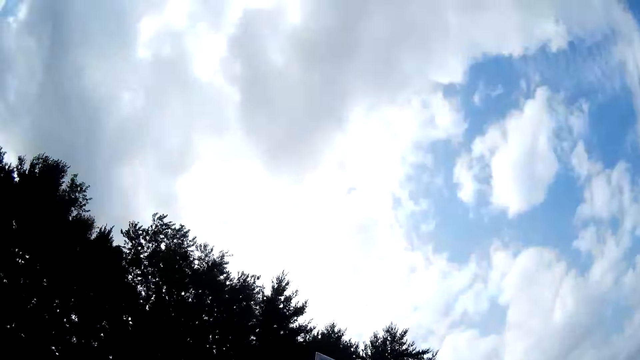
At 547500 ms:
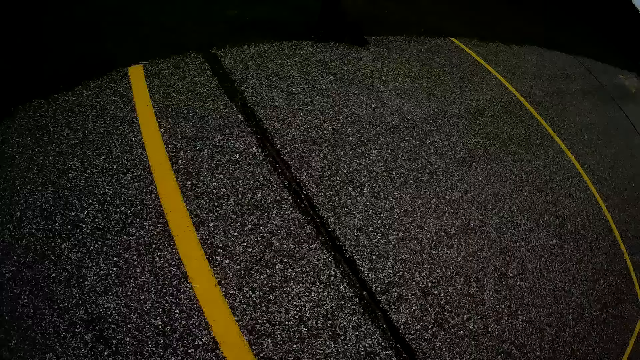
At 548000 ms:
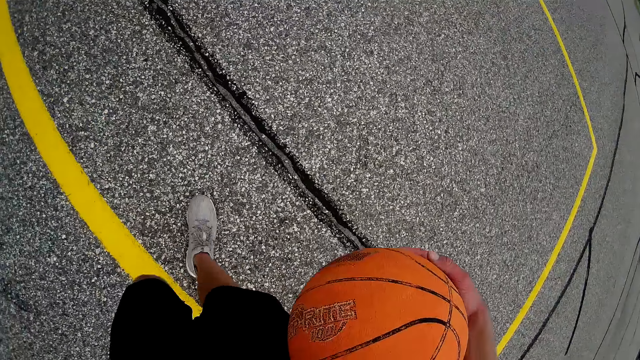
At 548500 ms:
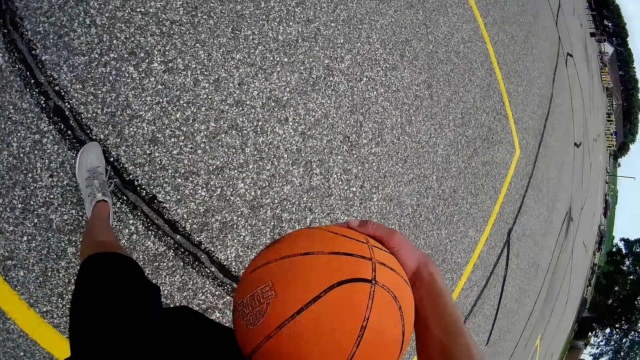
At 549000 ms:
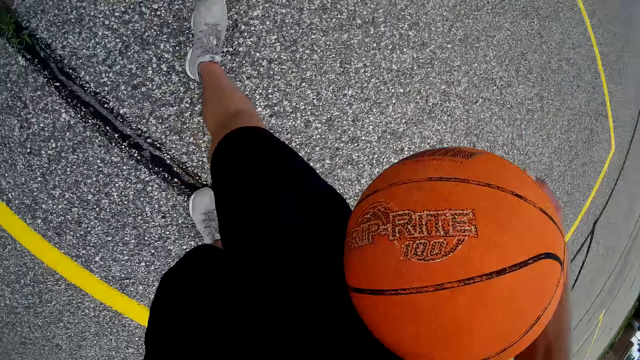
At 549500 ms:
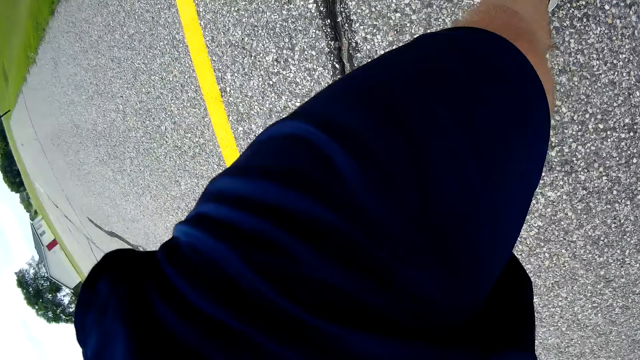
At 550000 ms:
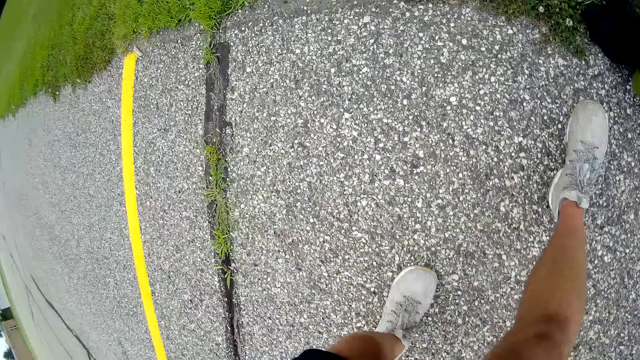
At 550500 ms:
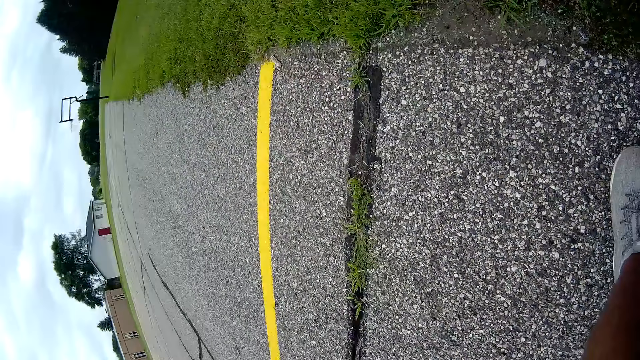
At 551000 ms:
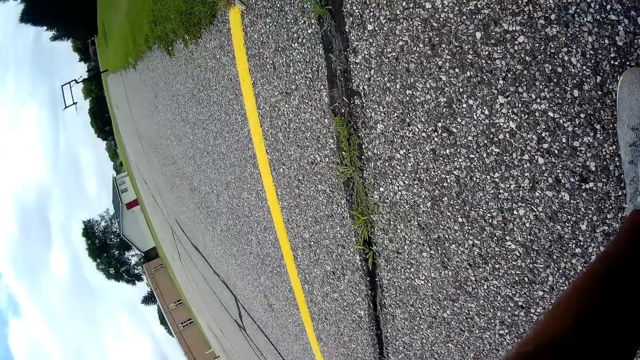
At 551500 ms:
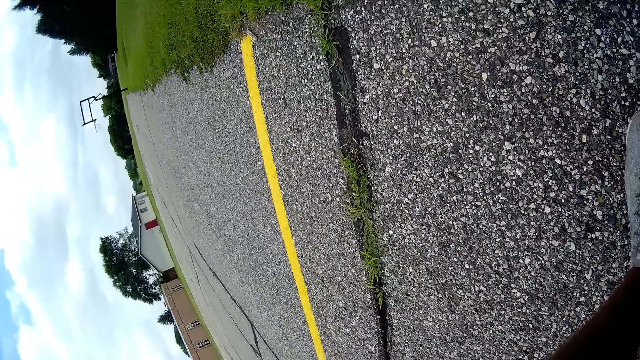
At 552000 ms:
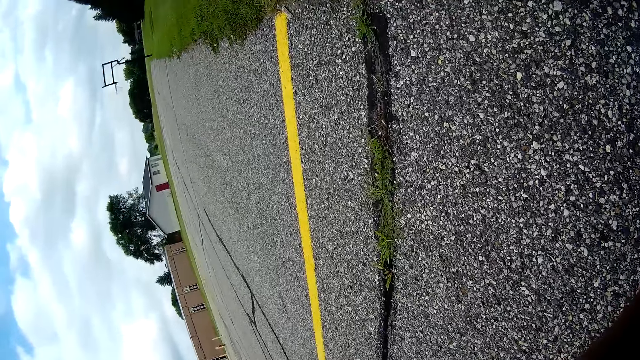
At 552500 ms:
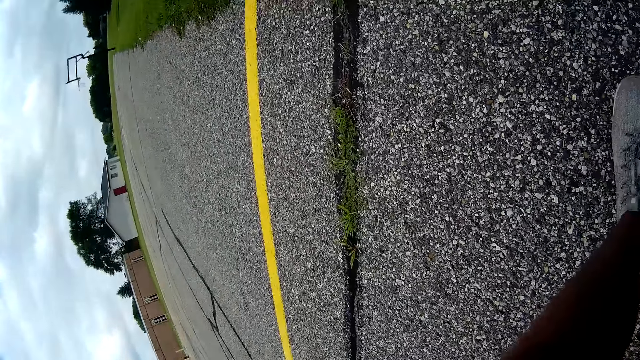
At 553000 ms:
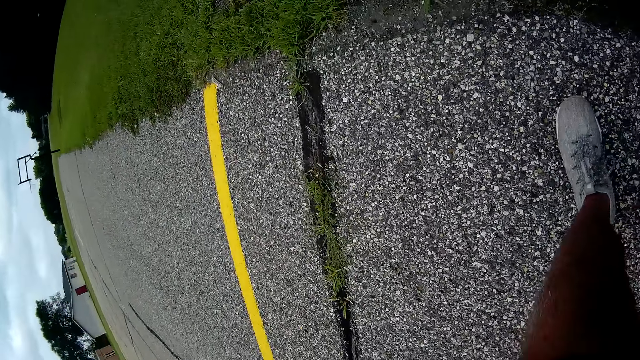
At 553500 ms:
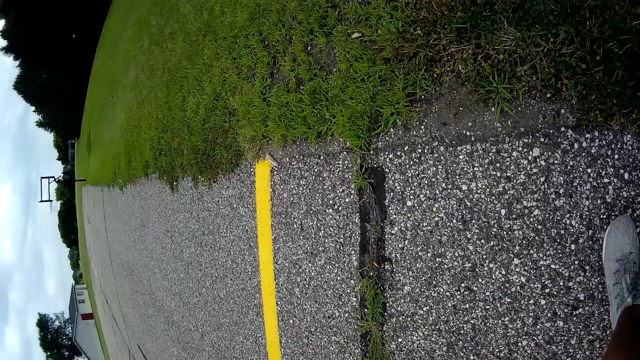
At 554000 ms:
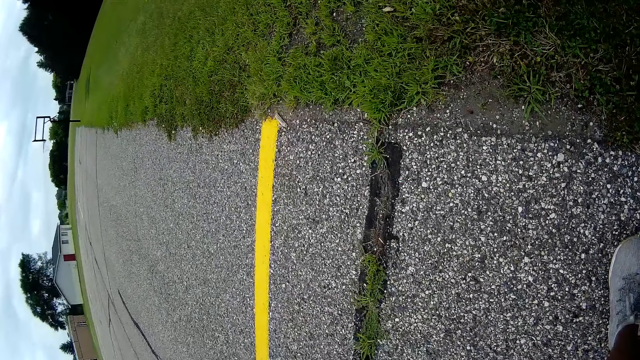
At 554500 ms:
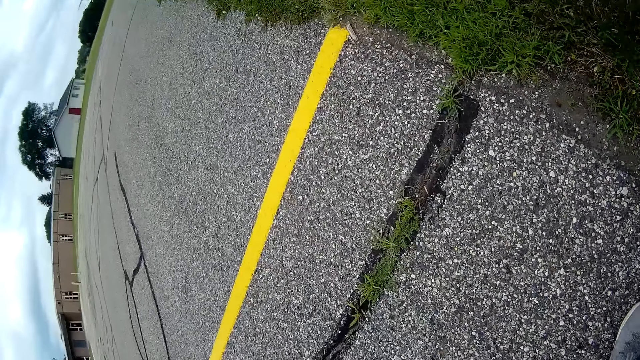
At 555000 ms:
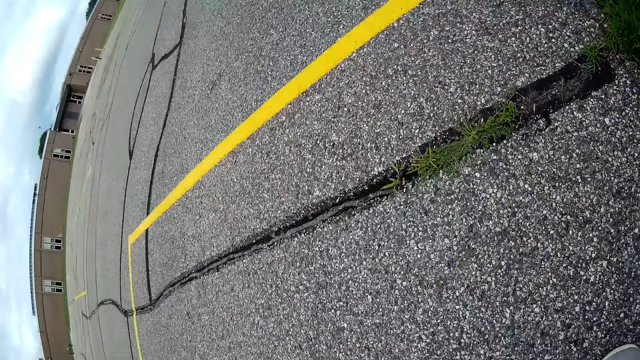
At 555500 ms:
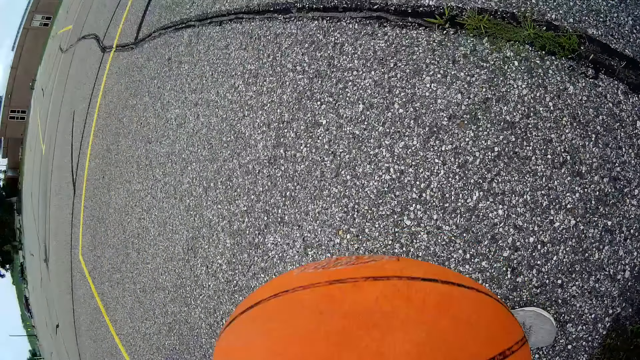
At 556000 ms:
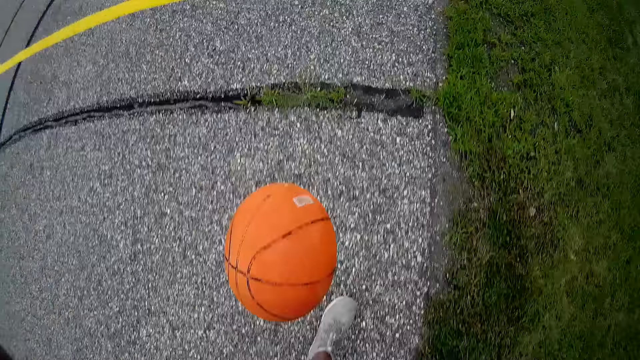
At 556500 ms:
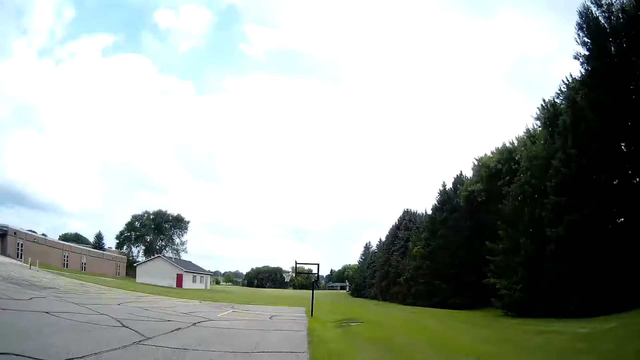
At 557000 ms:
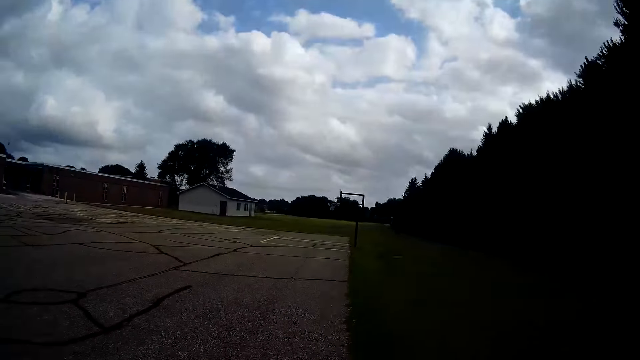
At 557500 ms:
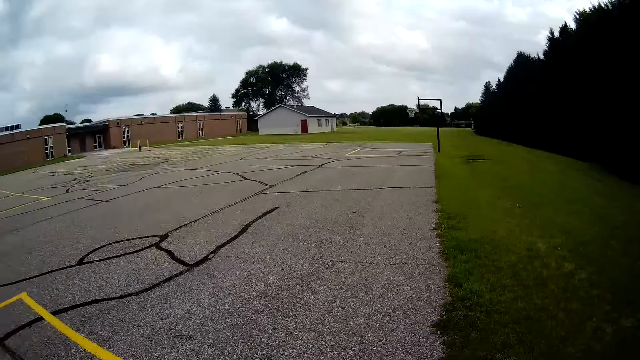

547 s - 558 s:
The camera wearer walks on the basketball court. They drop the ball on the ground. They pick the ball from the ground.

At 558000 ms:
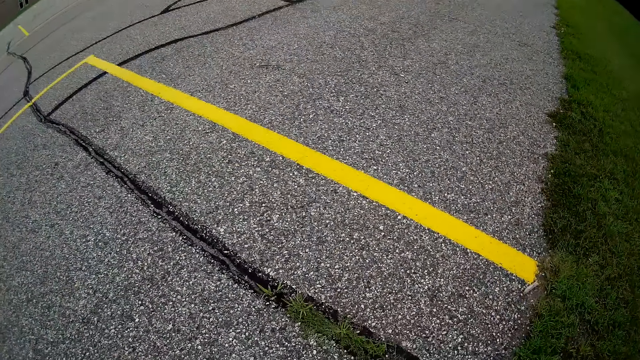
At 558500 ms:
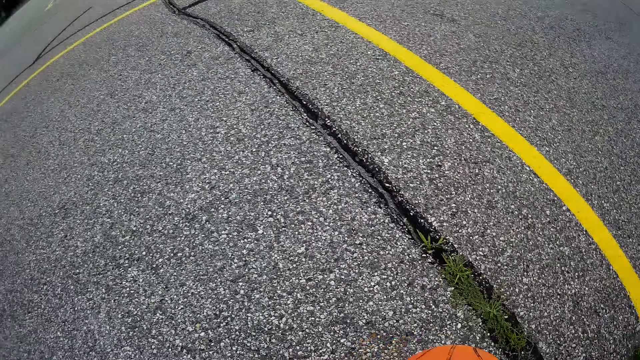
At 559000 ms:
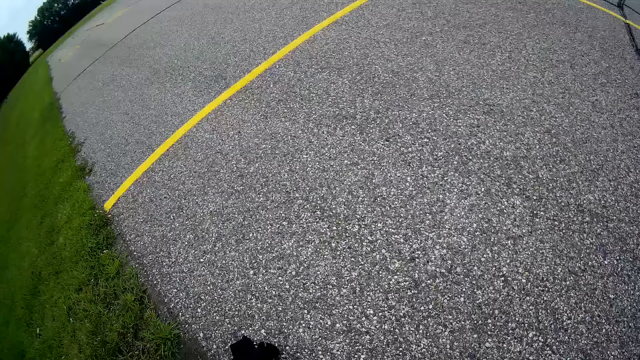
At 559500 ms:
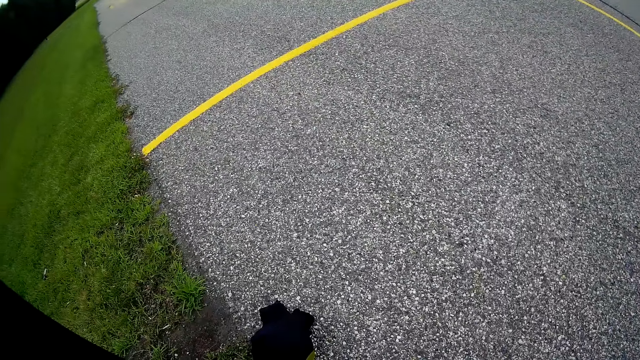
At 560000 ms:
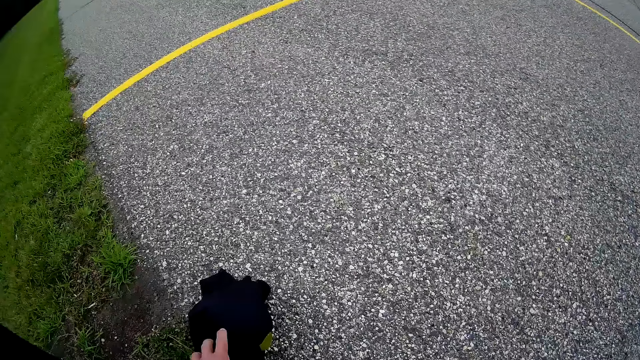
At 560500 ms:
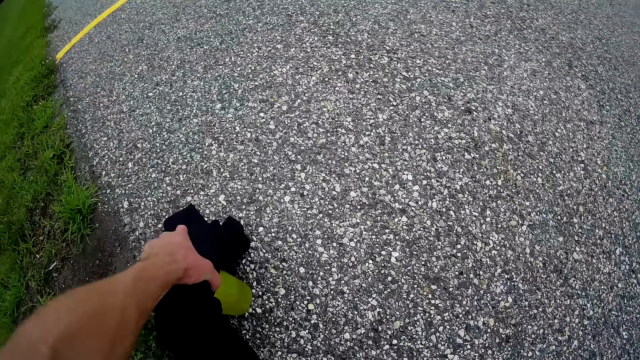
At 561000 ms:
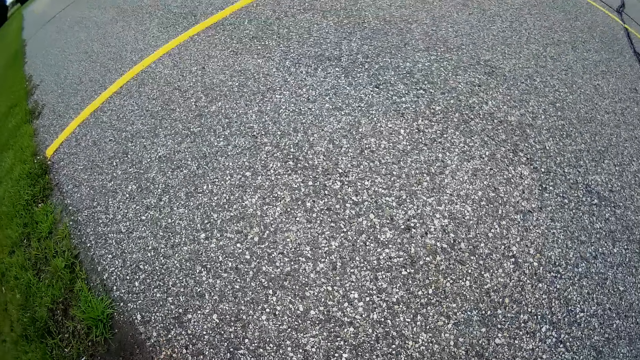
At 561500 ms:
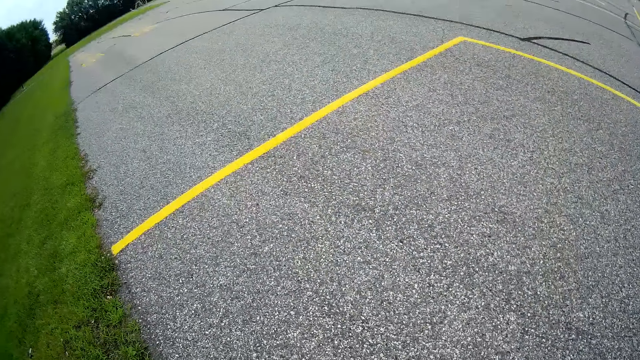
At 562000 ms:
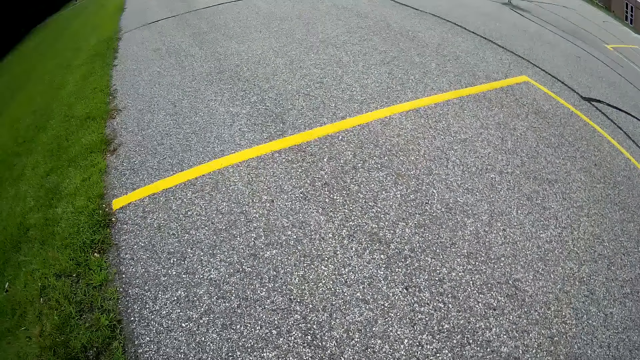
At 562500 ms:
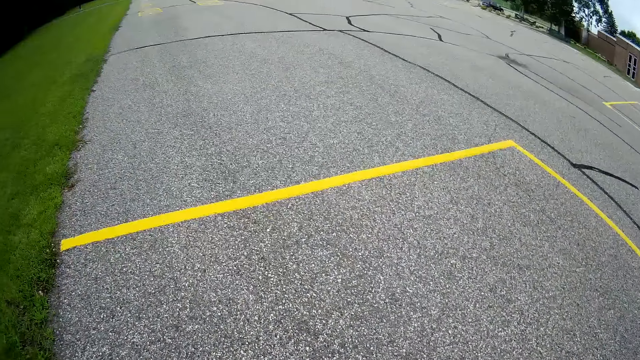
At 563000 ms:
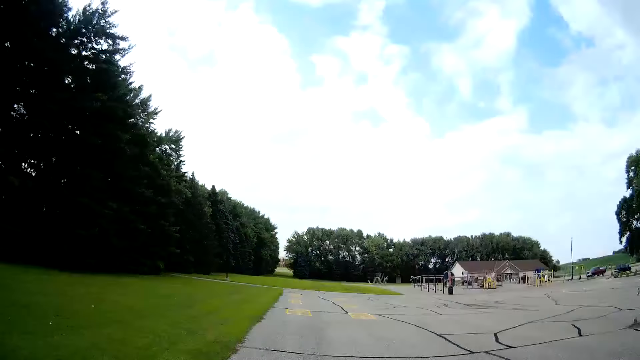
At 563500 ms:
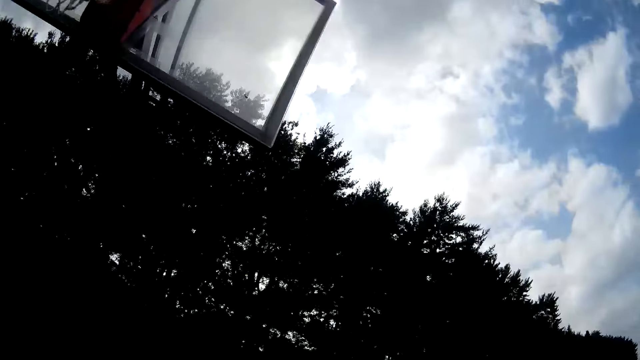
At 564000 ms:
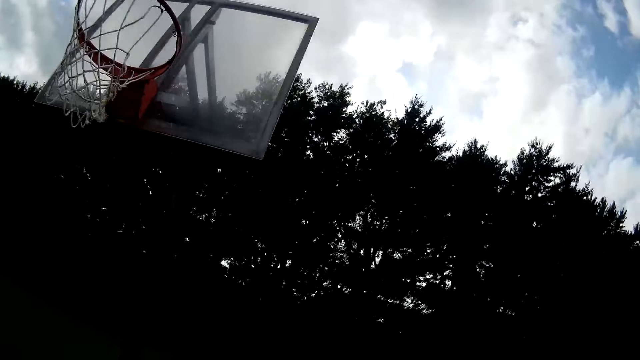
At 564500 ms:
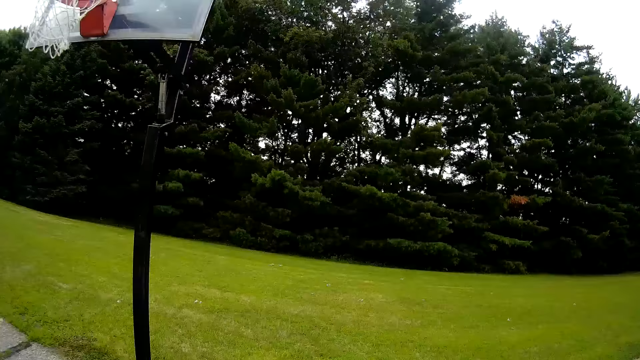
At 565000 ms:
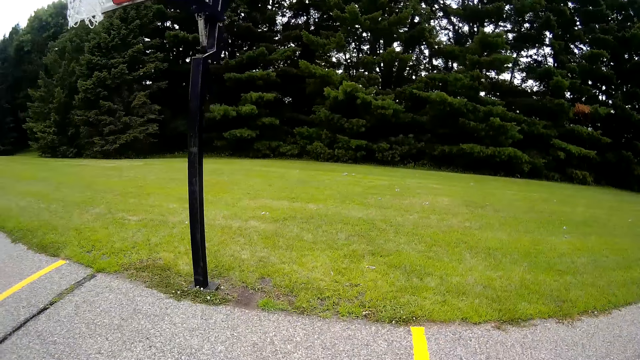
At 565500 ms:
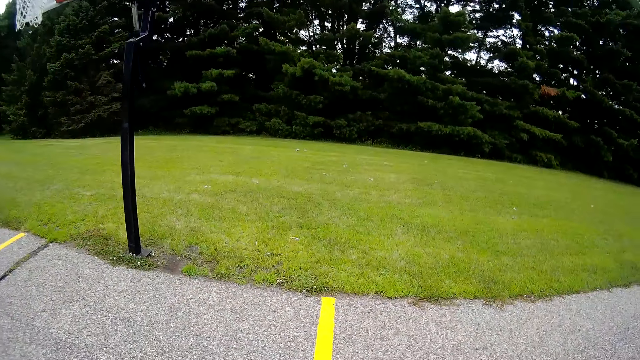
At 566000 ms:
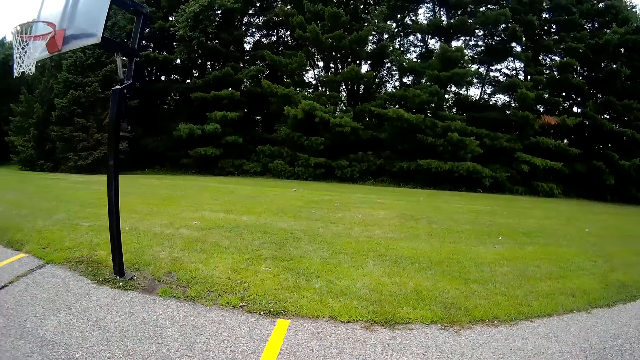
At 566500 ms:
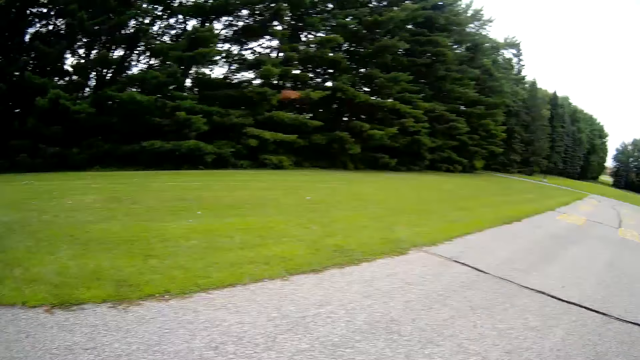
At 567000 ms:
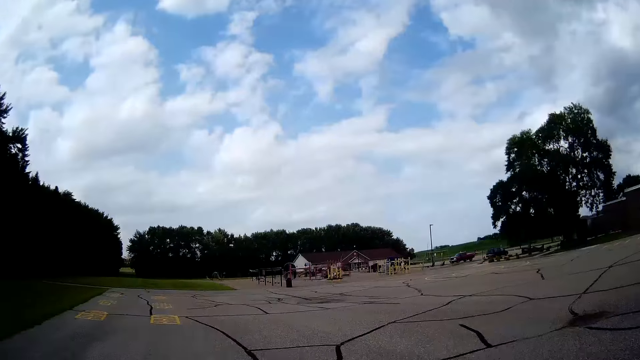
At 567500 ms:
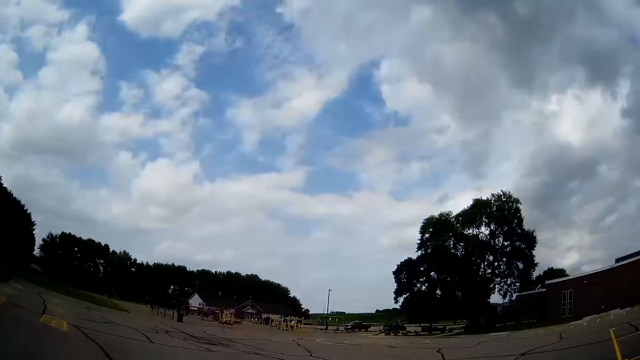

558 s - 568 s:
The camera wearer picks up a cloth and a bottle from the ground. They walk away from the basketball hoop and look back at the basketball hoop. A person does push ups on a metal bar.
